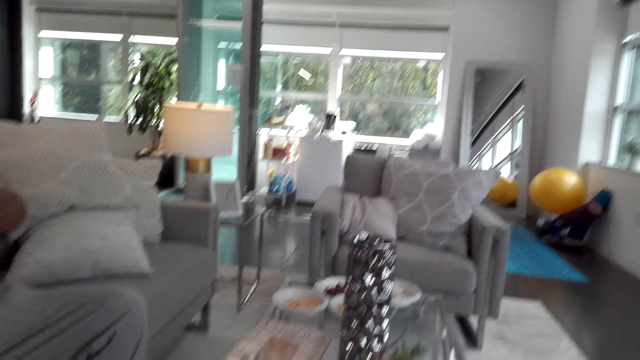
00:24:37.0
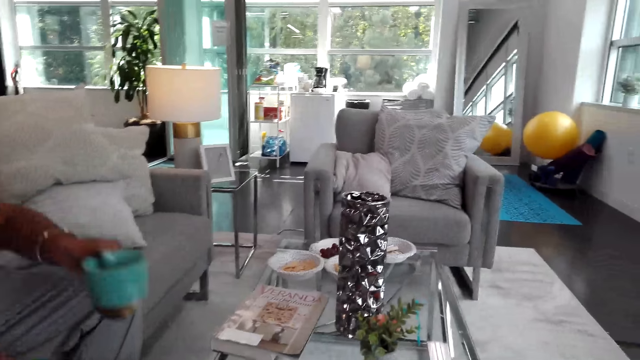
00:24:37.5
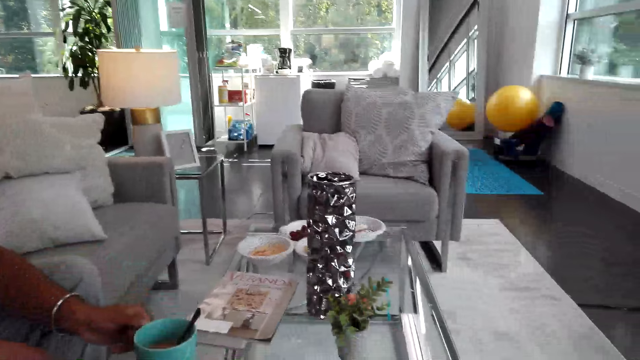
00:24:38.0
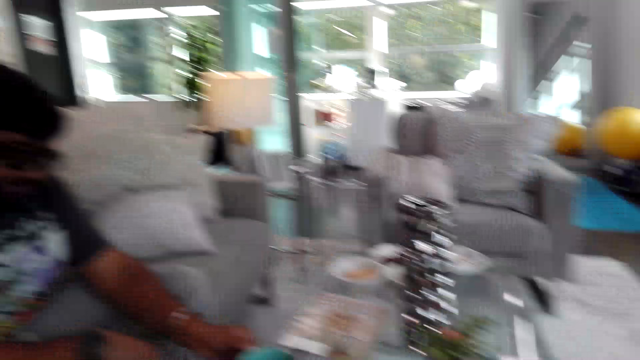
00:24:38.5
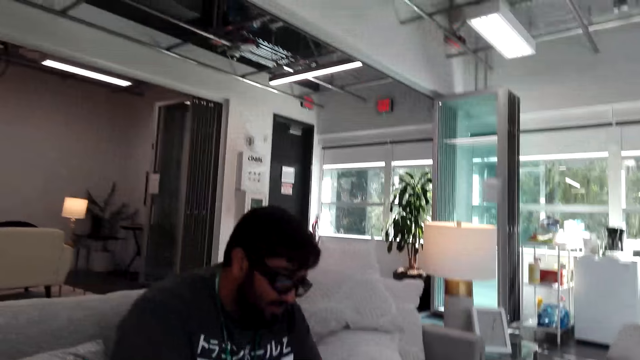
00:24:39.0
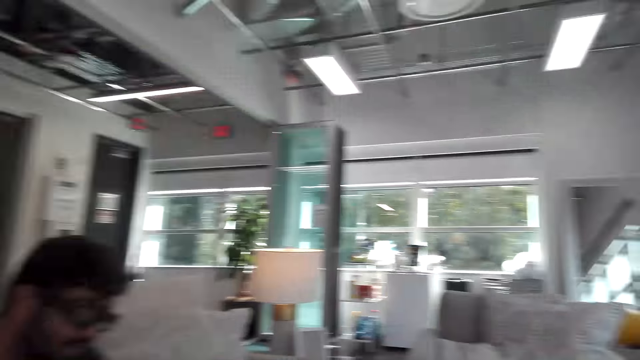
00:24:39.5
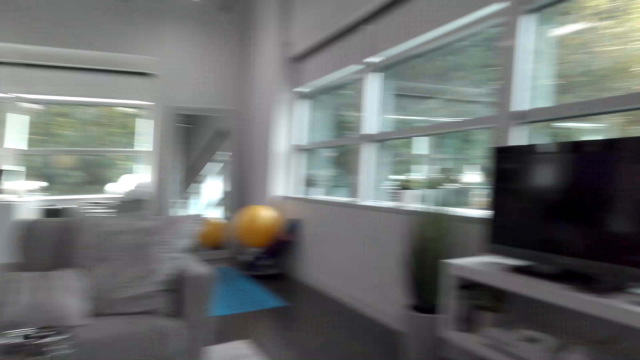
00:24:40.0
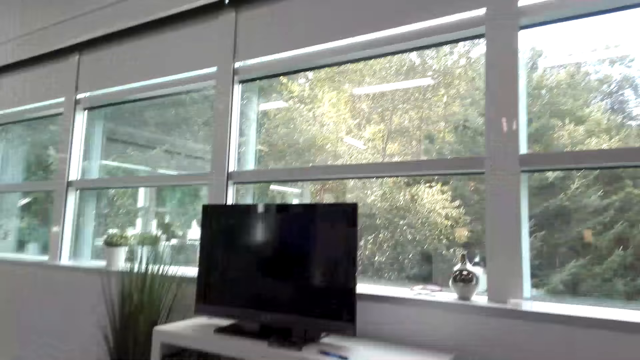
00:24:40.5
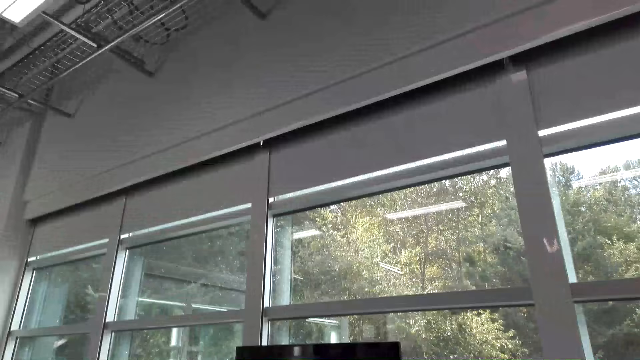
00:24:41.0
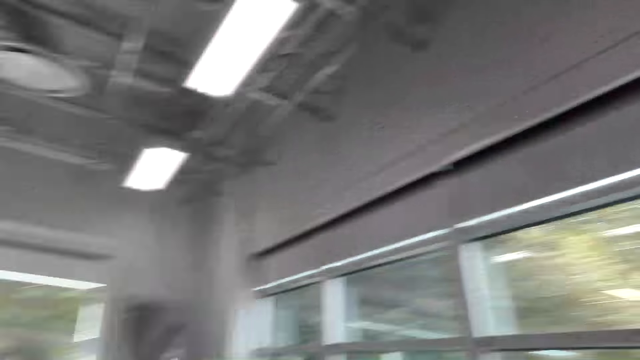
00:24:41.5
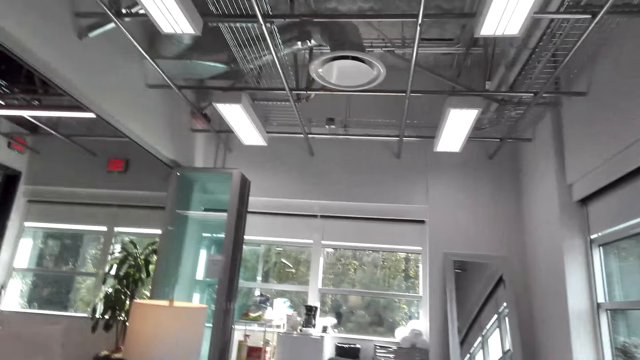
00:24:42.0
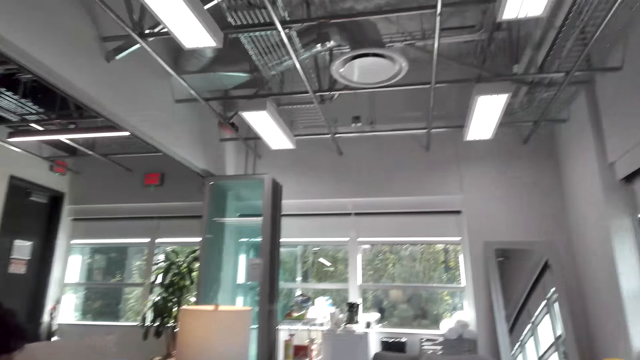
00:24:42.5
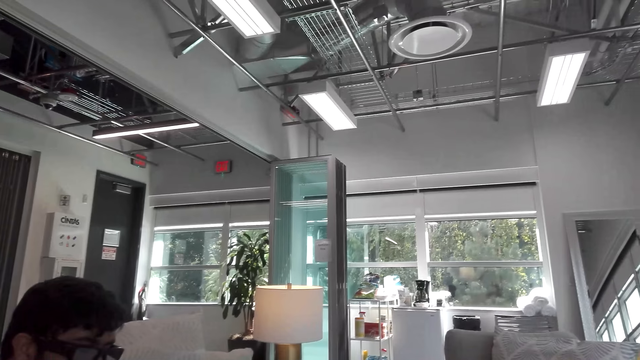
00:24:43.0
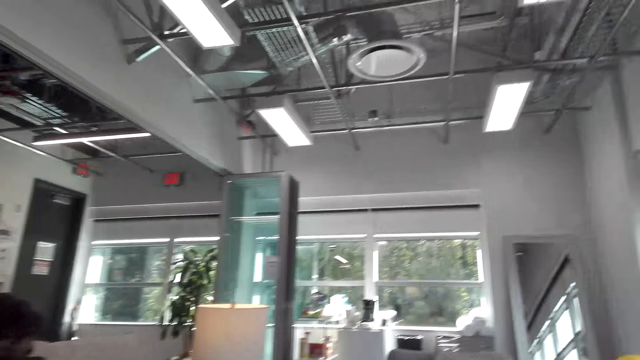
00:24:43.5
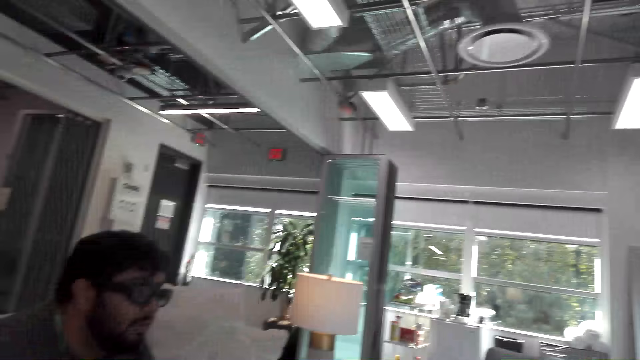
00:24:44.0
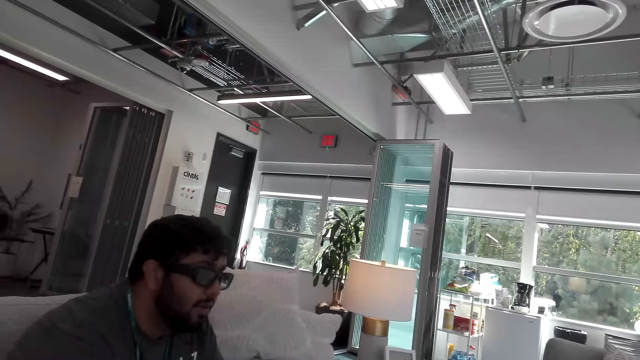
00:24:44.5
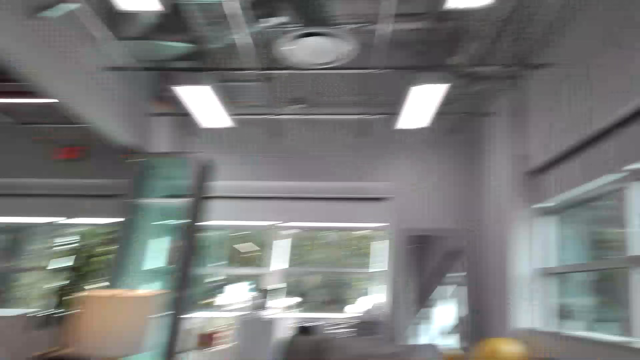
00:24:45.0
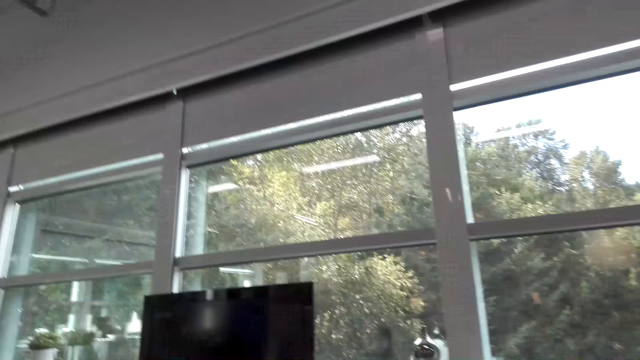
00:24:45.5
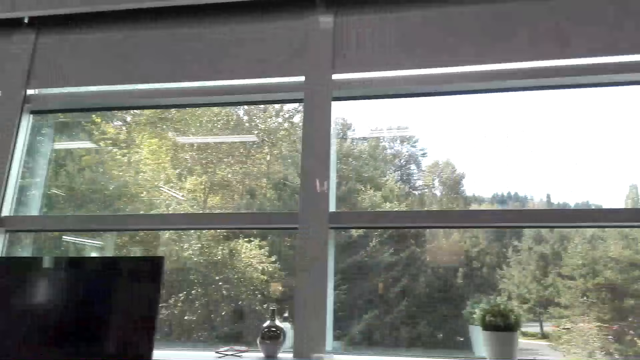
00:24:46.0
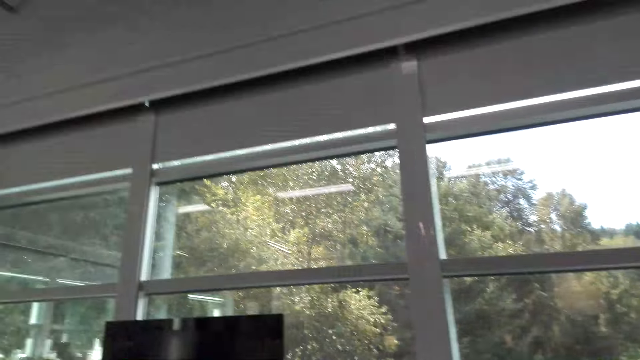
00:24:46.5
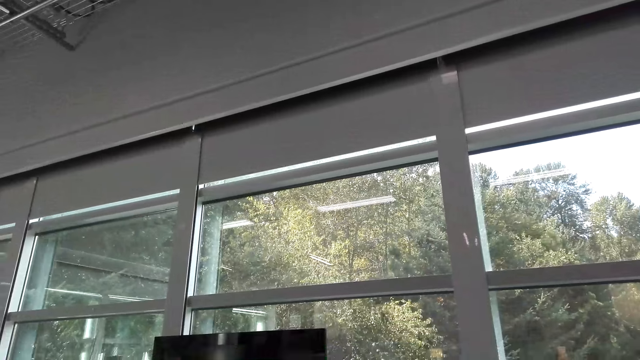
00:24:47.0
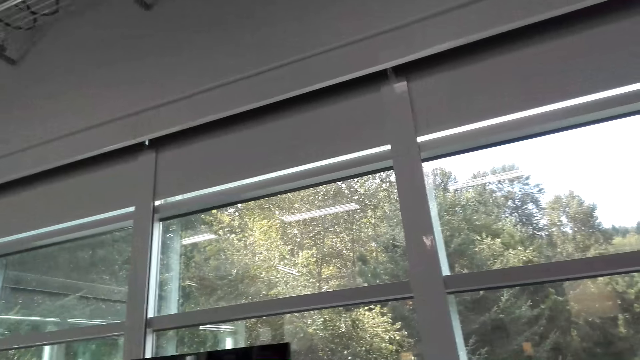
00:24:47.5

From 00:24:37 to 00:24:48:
A man places a cup on the table. The camera wearer looks around the house. They converse with the man.

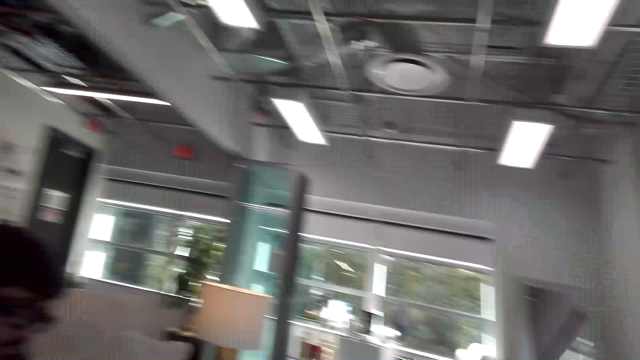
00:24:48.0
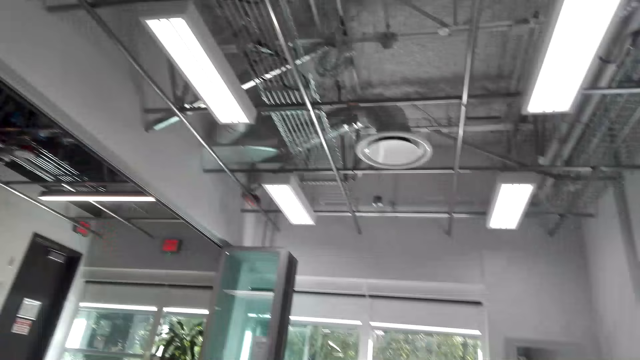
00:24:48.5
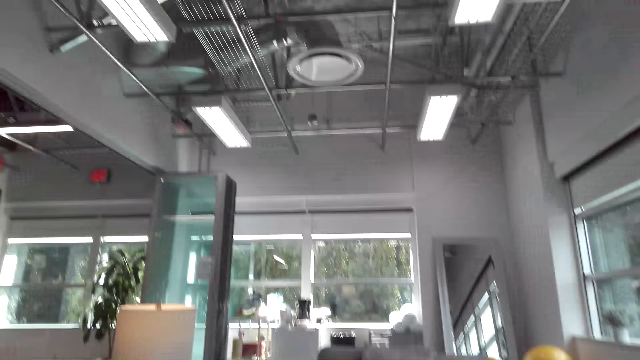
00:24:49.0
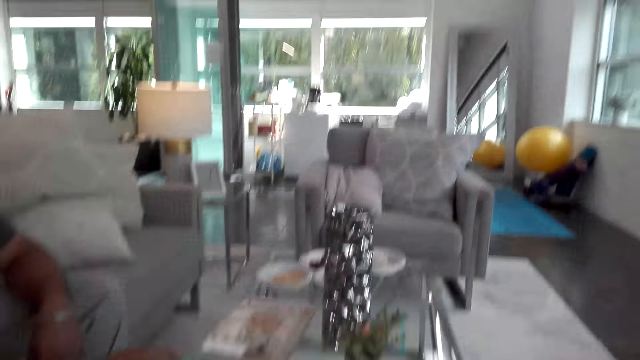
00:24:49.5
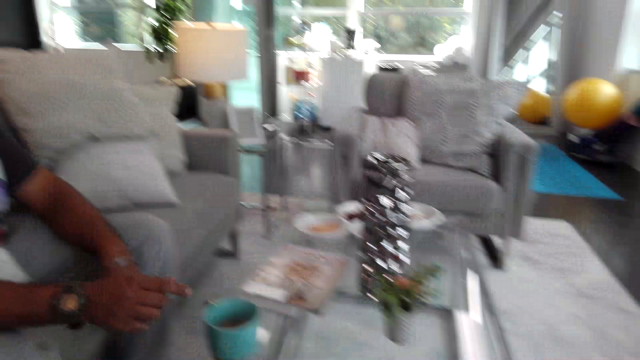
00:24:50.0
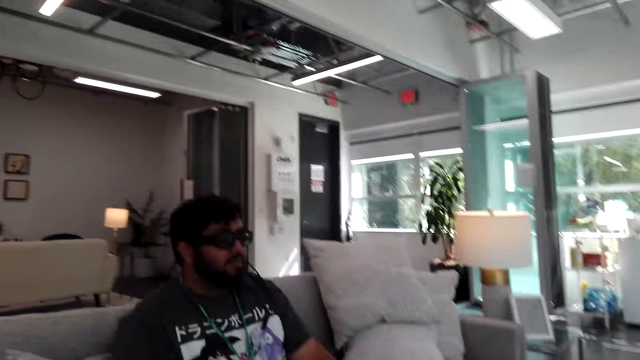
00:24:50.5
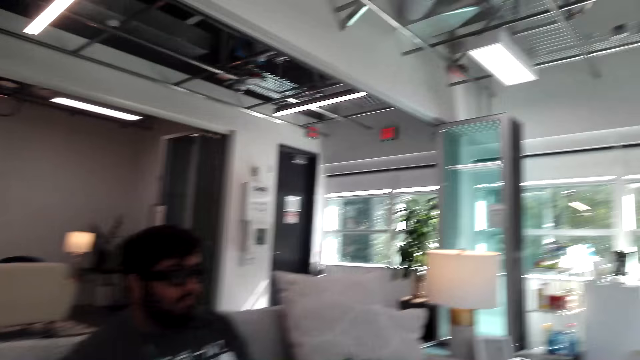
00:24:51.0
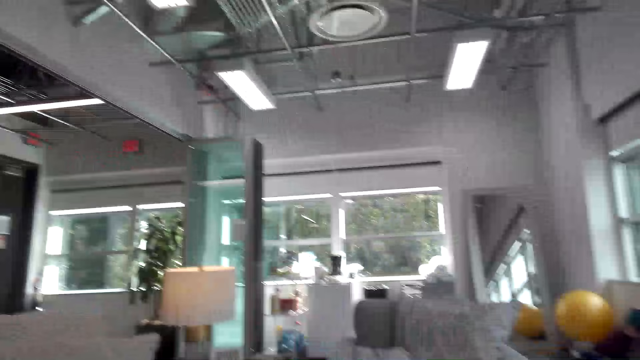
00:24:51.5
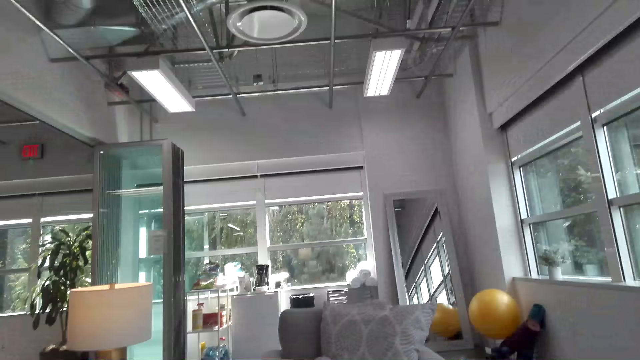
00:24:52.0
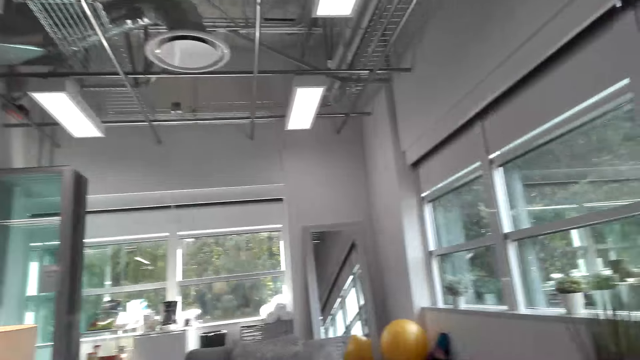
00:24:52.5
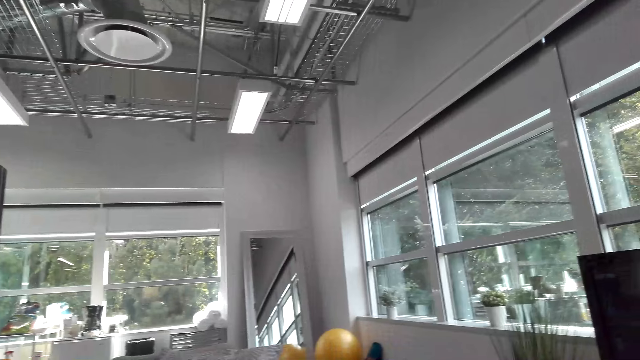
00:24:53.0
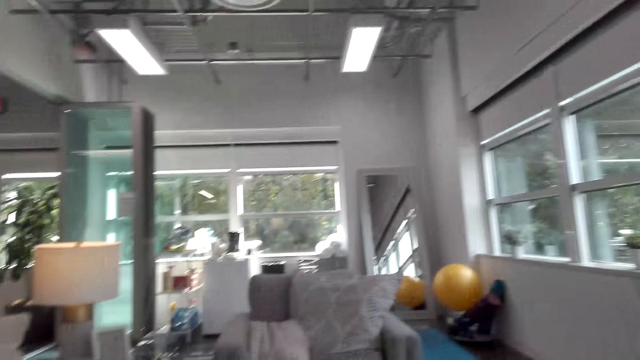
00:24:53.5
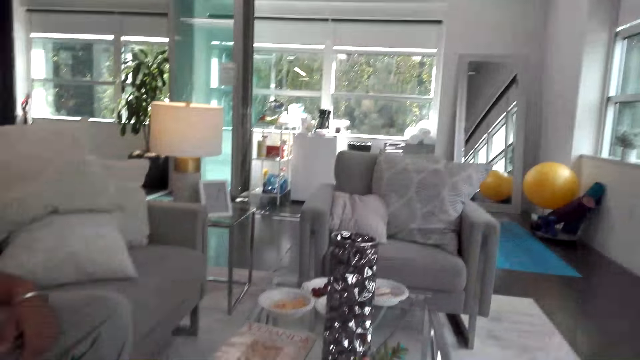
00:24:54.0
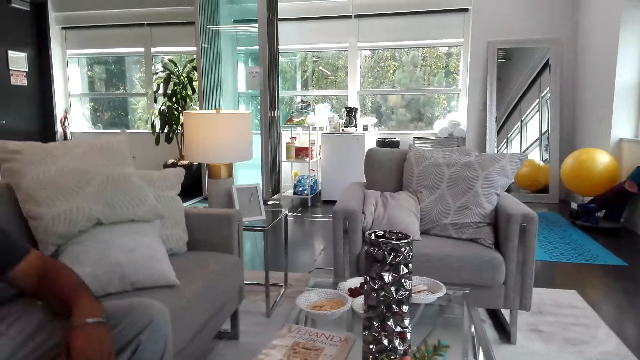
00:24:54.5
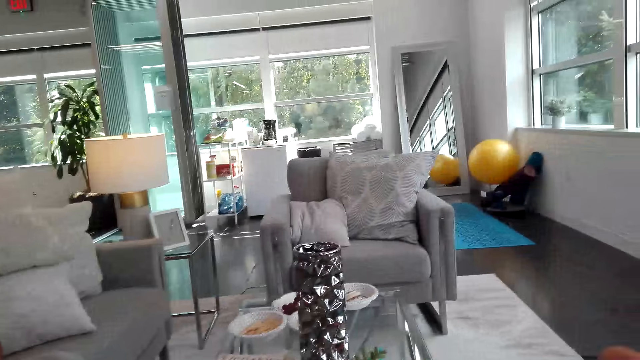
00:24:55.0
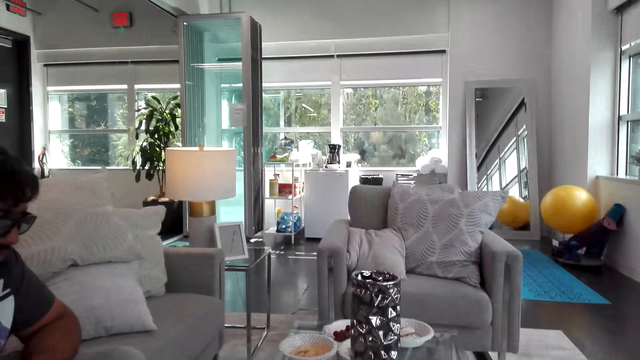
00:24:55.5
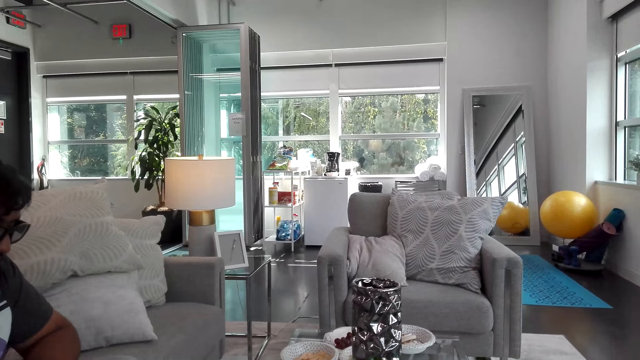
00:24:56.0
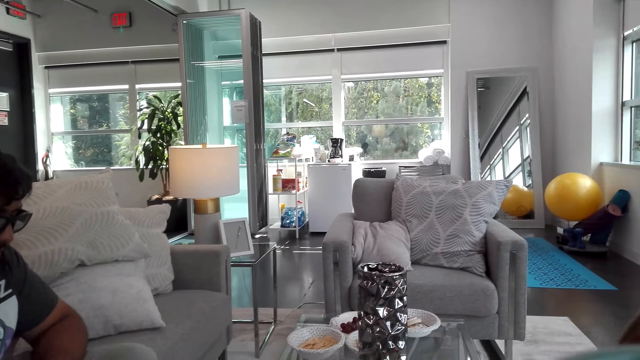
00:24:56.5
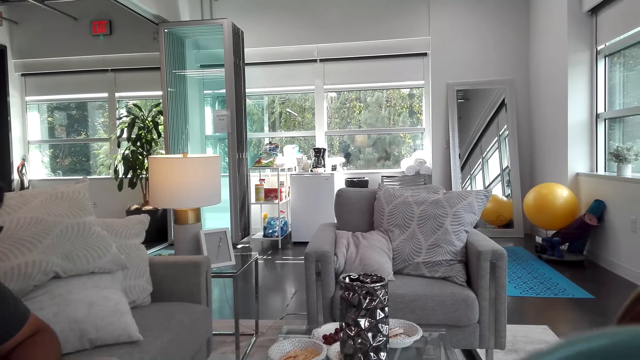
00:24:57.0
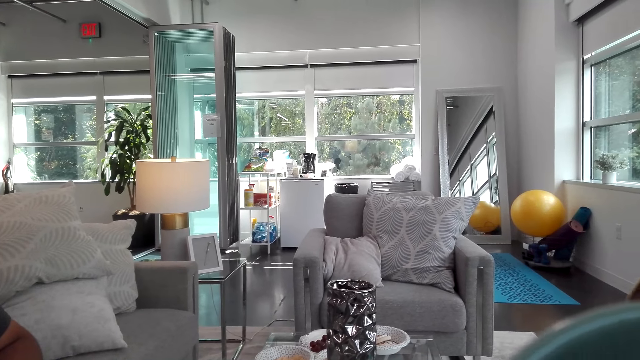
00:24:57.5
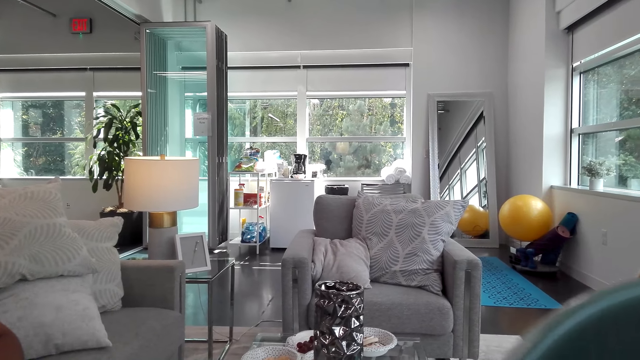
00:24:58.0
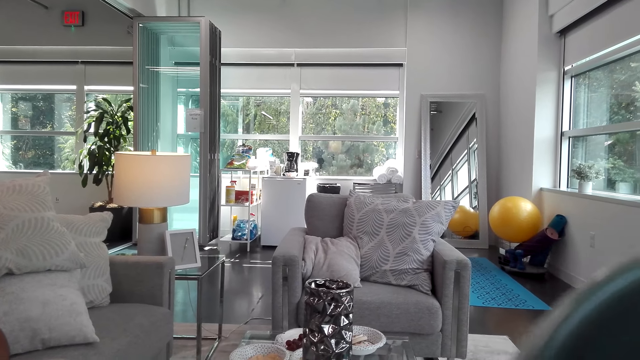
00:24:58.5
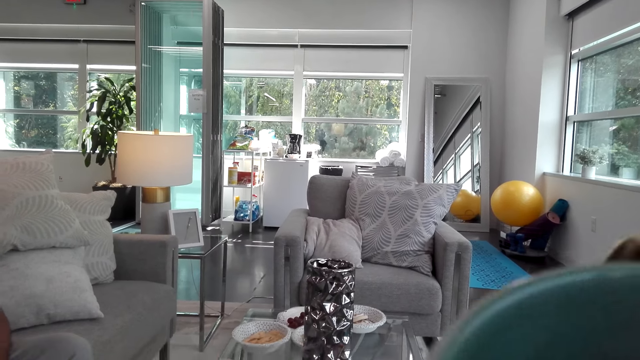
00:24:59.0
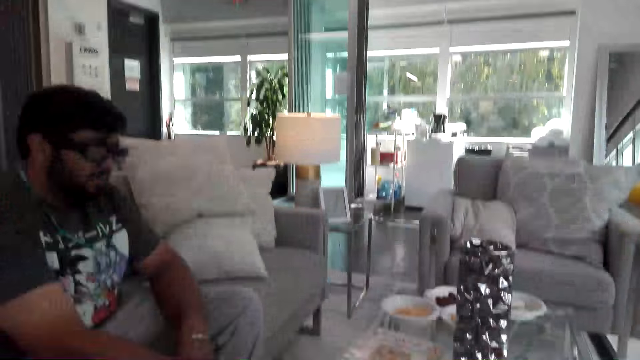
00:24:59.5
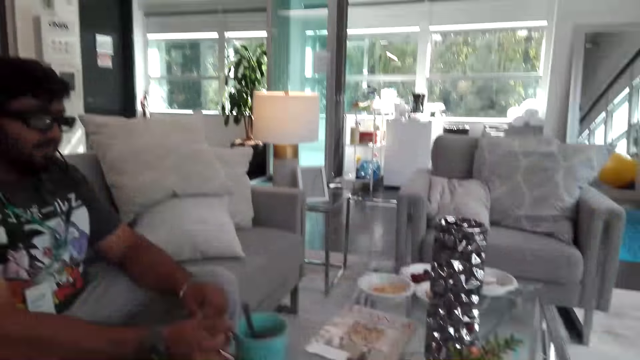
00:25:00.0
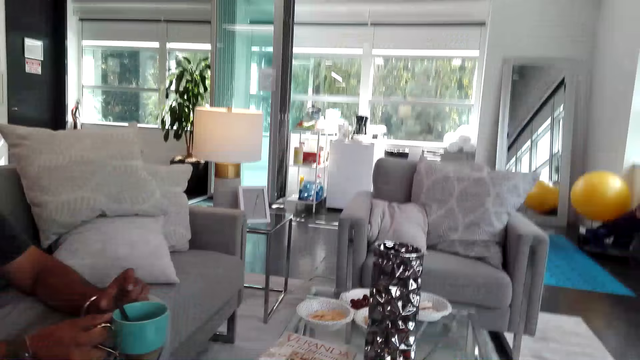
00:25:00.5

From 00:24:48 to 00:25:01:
The camera wearer interacts with a man. They take a cup of coffee. They sip coffee from the cup.
